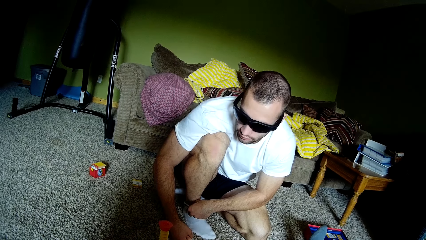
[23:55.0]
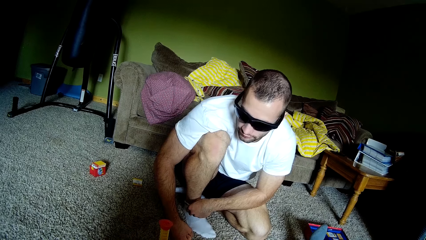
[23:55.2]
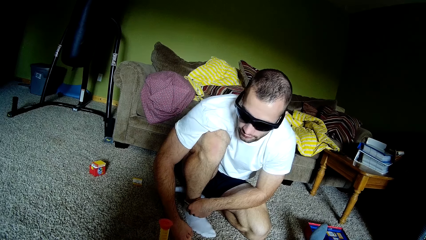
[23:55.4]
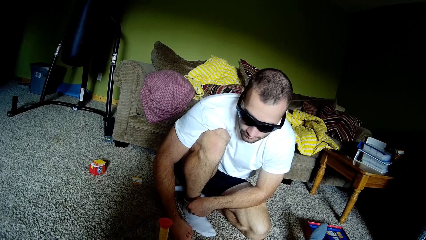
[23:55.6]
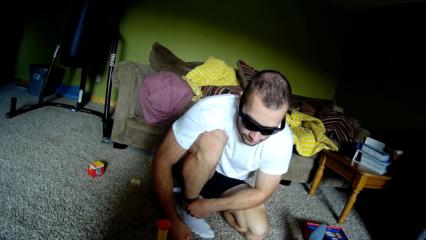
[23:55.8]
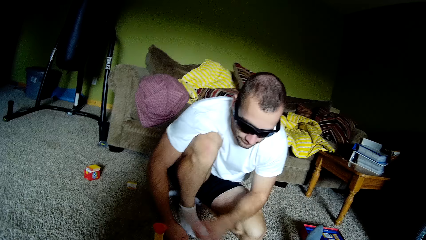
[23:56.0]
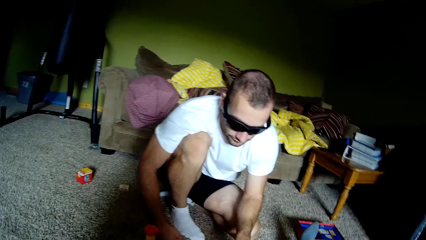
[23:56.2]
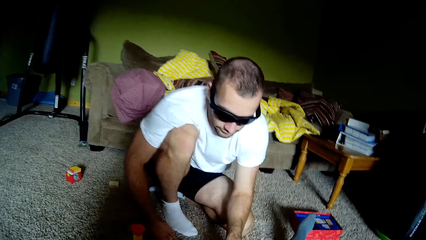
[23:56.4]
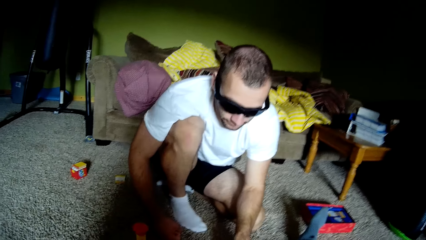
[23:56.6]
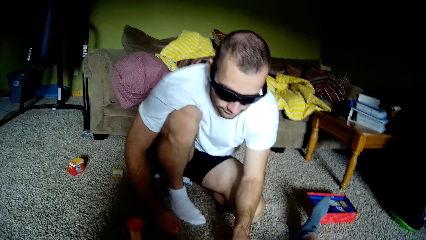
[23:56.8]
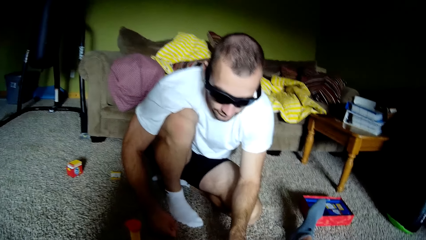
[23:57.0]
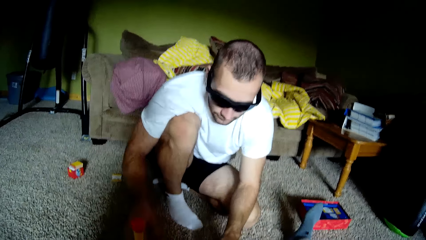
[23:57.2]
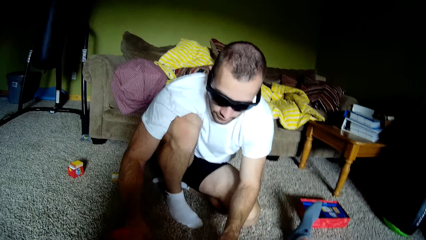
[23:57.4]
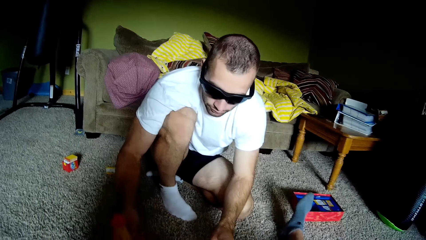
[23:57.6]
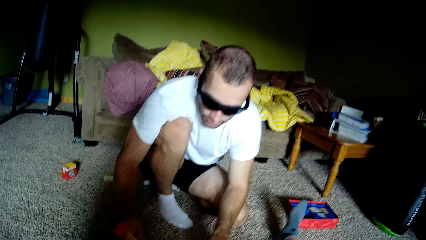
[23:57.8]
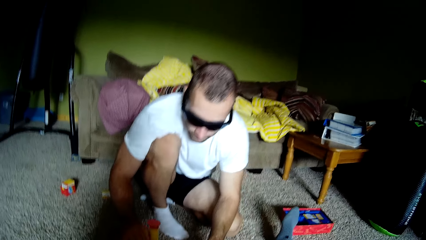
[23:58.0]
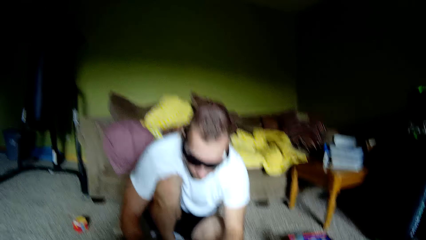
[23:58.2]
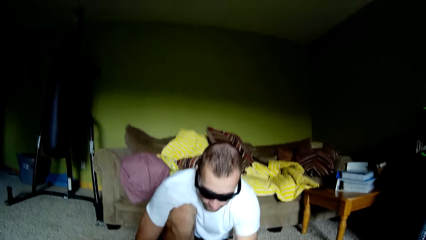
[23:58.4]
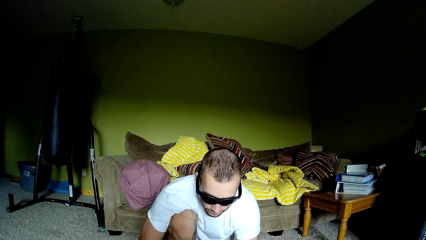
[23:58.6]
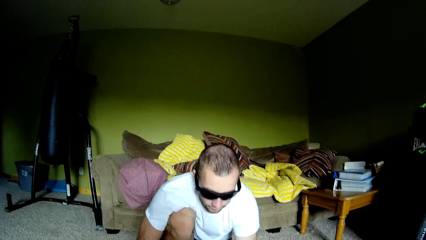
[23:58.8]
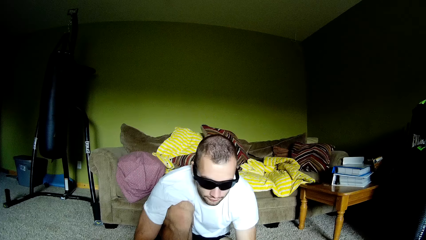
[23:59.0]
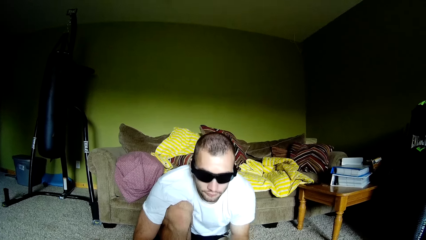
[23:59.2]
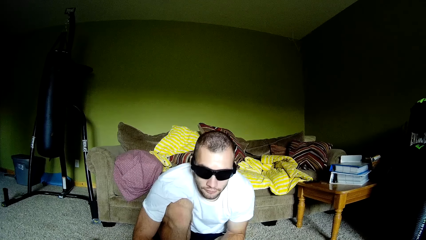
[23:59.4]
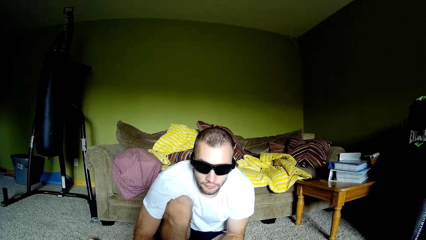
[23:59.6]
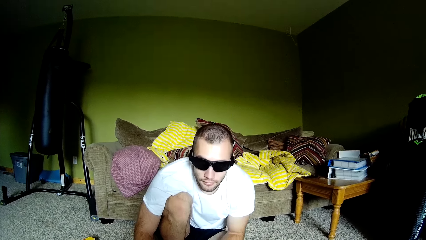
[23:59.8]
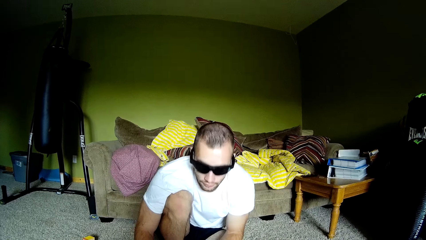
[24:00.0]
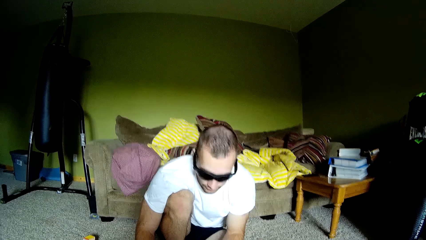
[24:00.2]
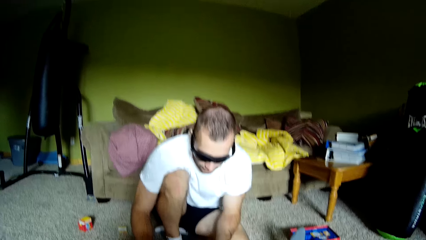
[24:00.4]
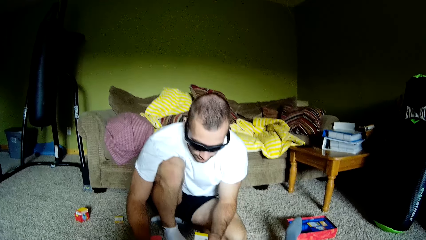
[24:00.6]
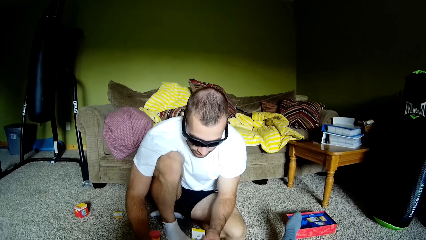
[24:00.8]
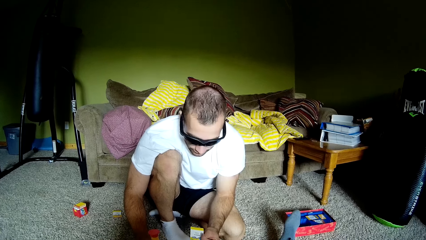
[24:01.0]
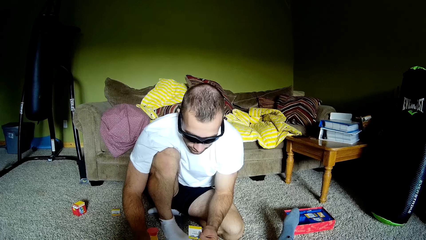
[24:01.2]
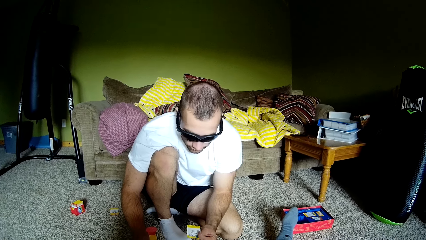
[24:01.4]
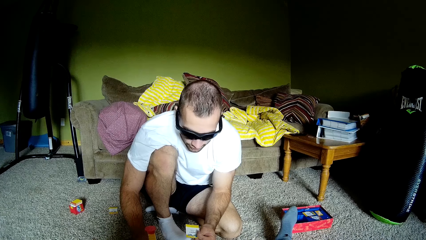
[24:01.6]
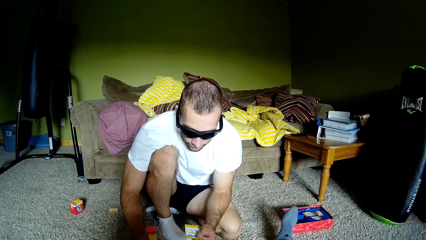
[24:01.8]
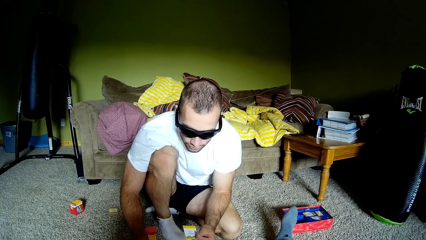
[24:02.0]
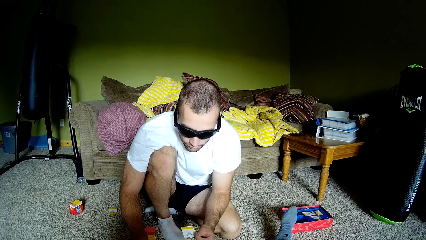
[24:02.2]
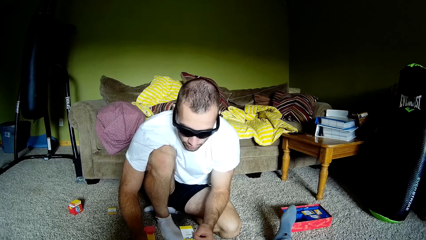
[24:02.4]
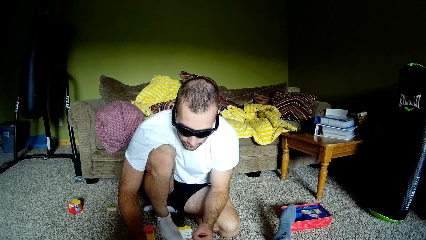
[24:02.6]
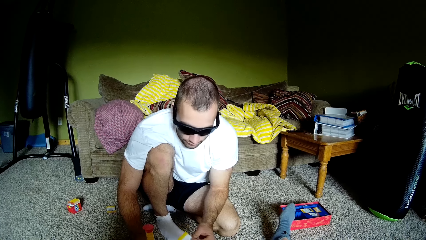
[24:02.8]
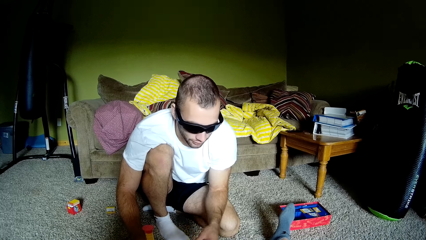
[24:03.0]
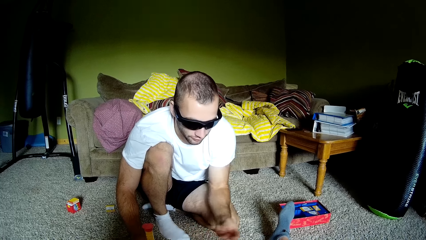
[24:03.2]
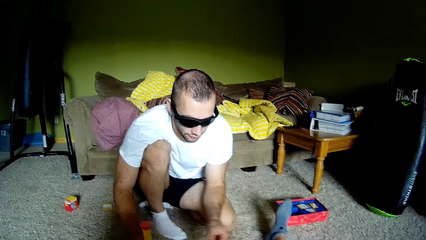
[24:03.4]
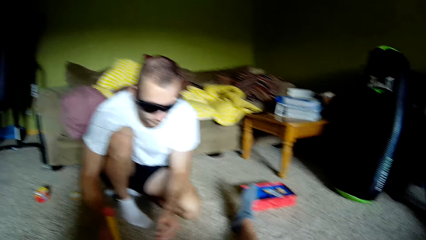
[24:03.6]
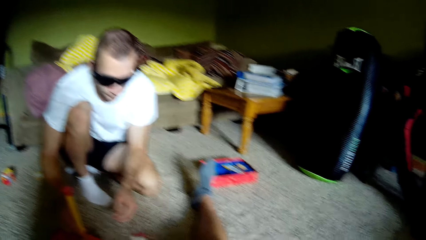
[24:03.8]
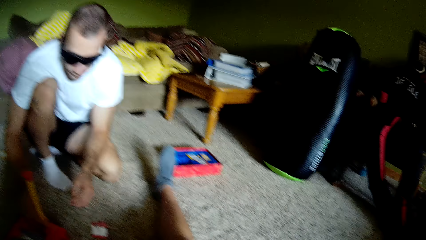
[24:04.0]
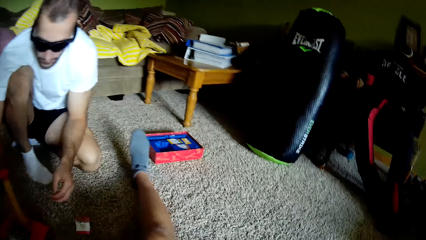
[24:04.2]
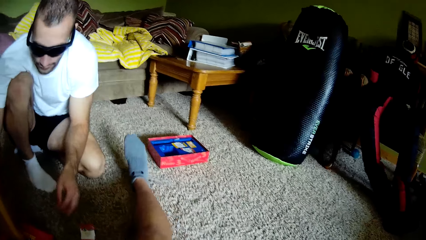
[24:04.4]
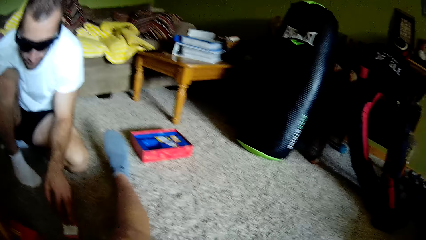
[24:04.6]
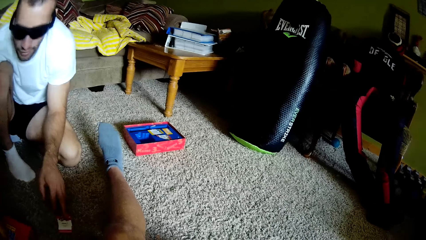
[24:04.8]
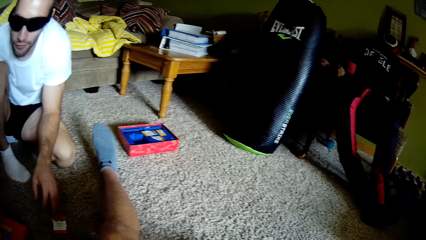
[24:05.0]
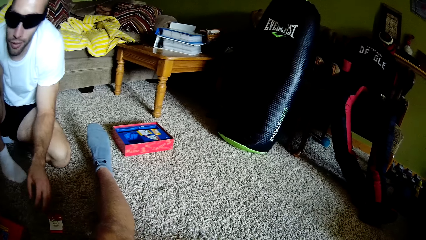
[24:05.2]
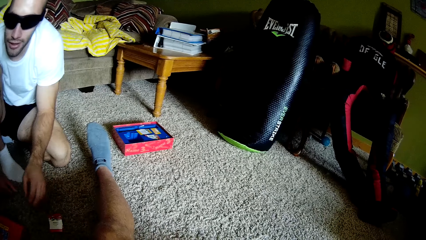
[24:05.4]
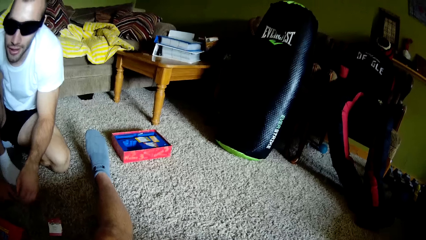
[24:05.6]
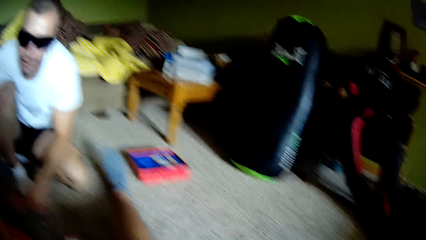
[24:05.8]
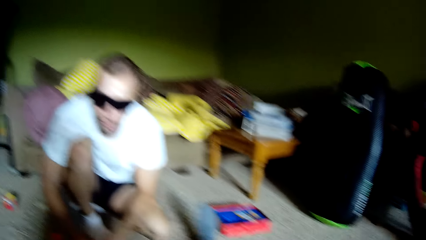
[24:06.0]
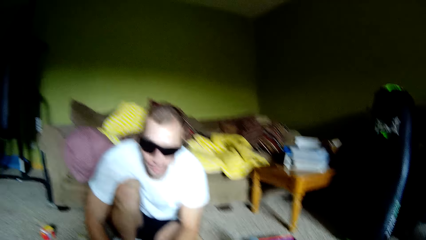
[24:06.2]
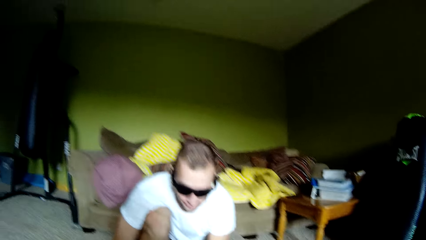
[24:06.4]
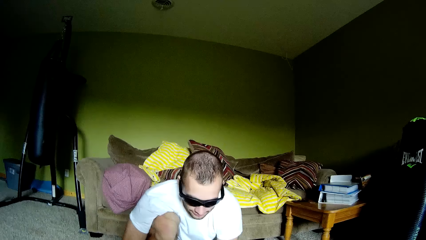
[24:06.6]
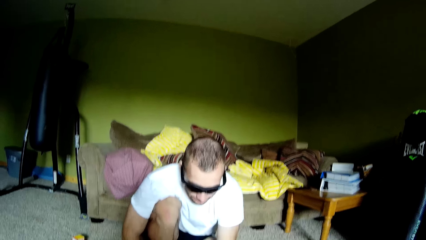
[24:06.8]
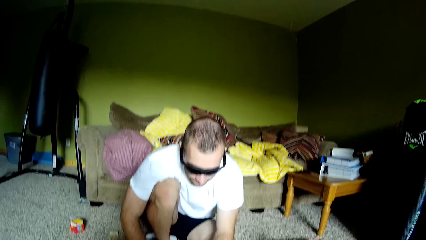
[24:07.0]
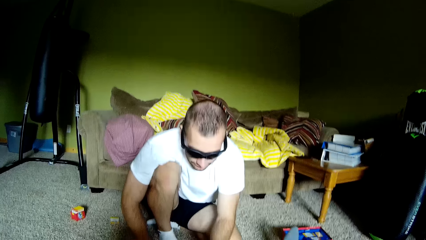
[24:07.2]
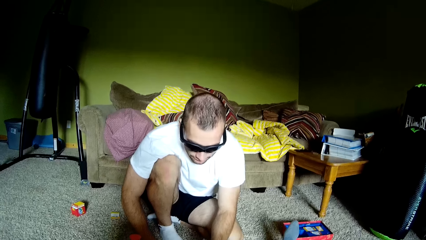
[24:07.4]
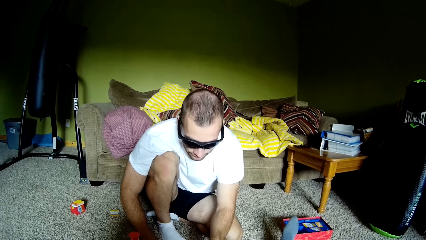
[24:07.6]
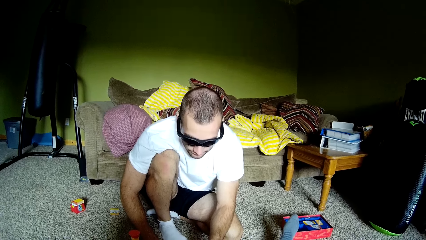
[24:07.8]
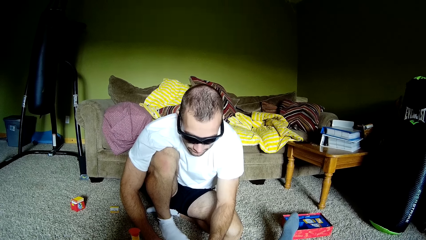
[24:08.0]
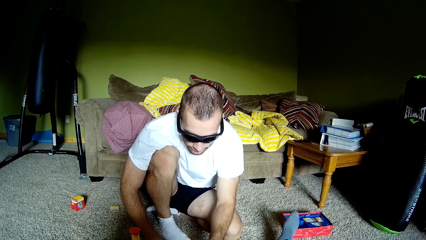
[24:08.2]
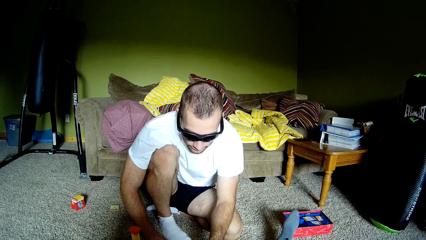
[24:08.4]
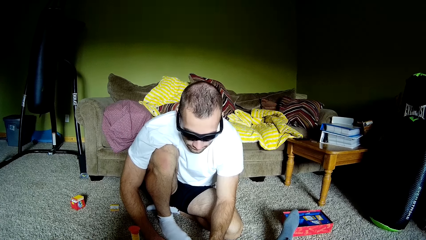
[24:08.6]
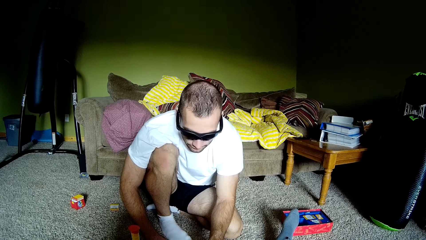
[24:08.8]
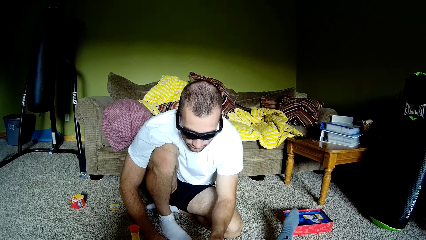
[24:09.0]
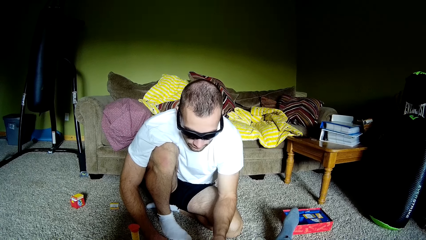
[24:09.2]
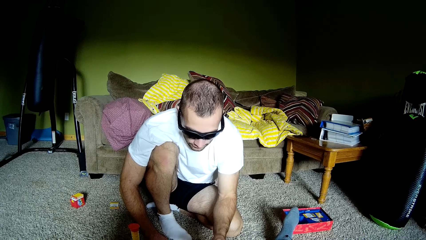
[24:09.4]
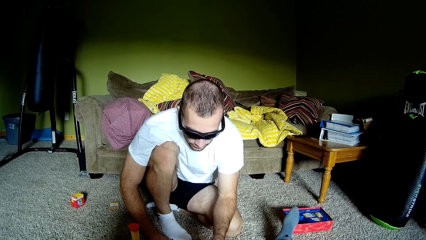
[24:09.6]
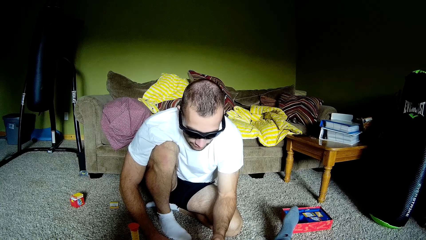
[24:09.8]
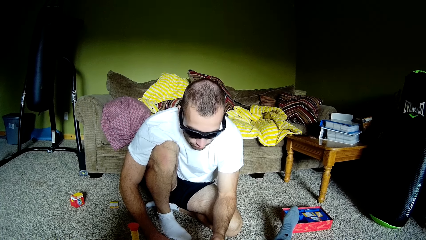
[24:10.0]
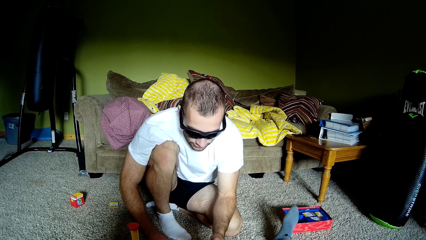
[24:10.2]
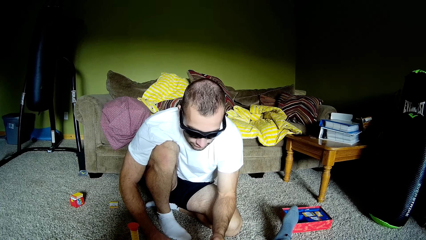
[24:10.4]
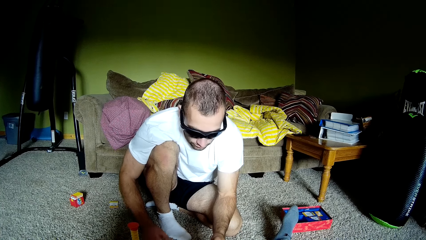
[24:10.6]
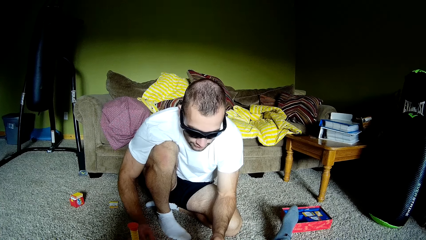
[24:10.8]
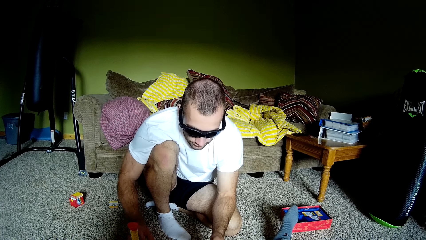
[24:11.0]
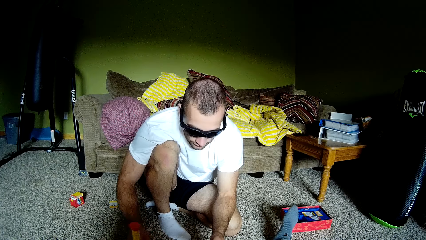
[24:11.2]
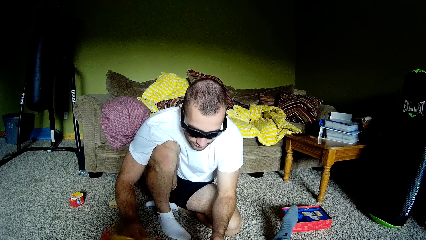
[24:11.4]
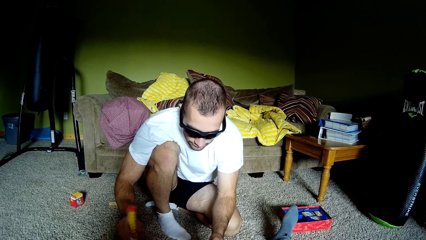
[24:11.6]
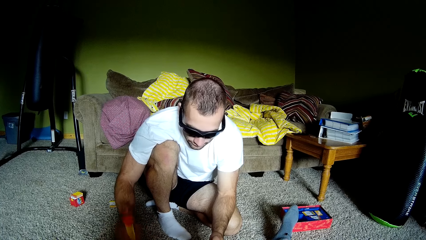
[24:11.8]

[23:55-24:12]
A person moves a hand, moves the head and moves hands. The camera wearer looks around. The person moves the head, looks down and moves a hand. The camera wearer looks around and moves a leg. The person moves a hand, looks up and moves a hand. The camera wearer looks around. The person looks down and moves a hand.
